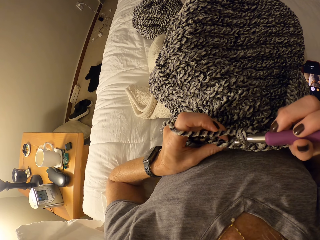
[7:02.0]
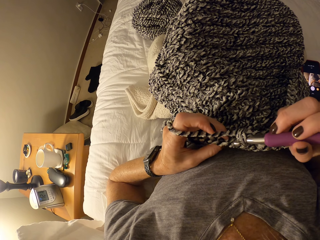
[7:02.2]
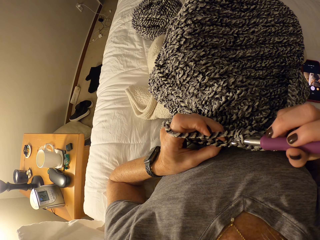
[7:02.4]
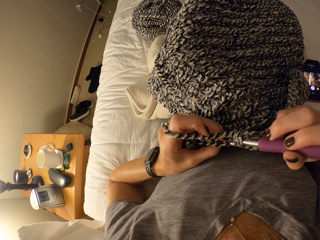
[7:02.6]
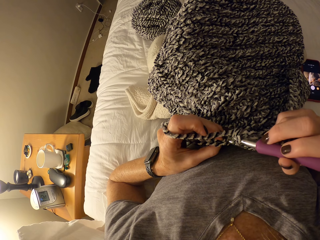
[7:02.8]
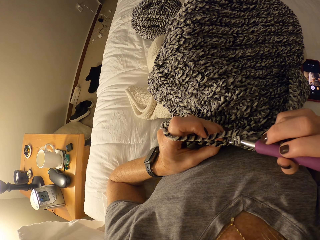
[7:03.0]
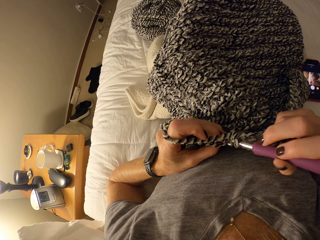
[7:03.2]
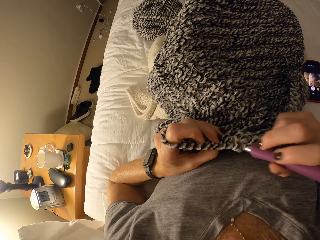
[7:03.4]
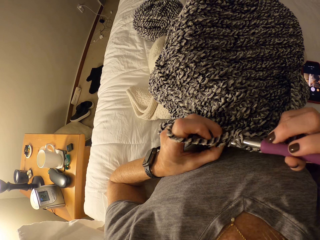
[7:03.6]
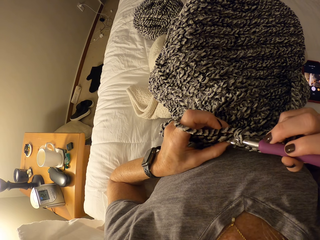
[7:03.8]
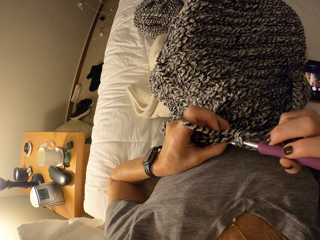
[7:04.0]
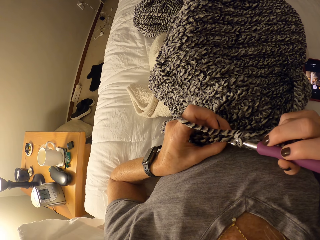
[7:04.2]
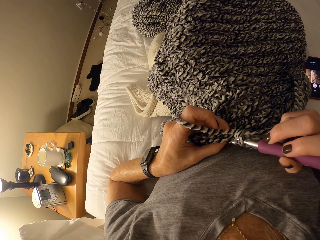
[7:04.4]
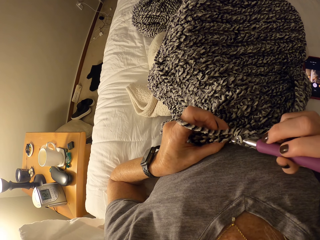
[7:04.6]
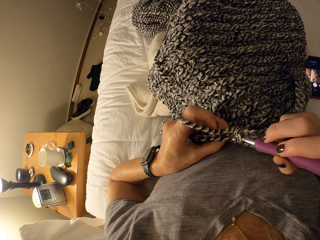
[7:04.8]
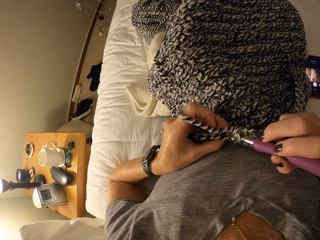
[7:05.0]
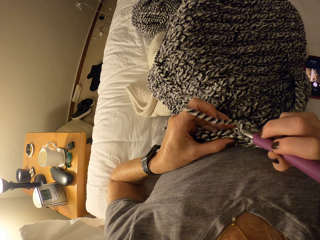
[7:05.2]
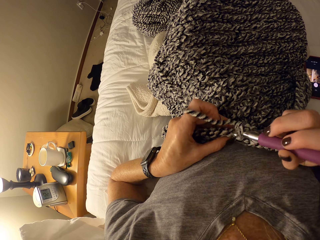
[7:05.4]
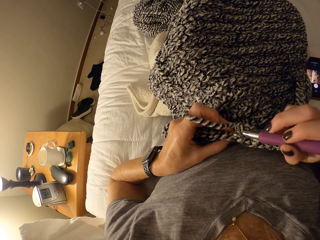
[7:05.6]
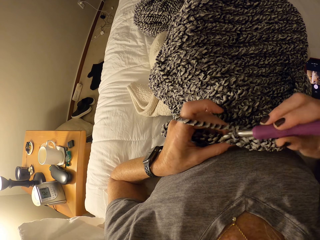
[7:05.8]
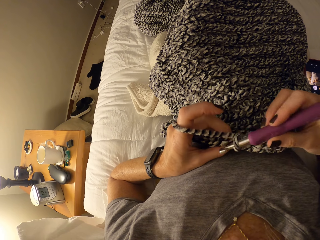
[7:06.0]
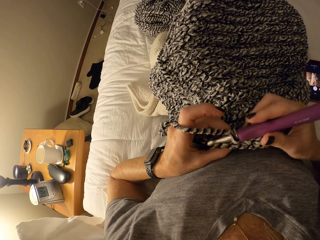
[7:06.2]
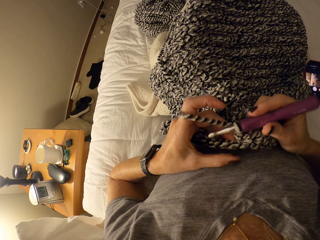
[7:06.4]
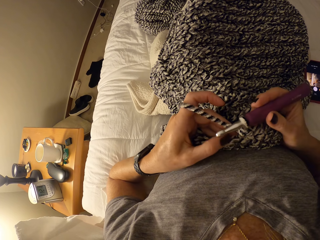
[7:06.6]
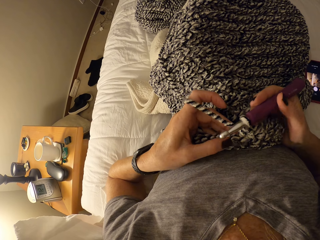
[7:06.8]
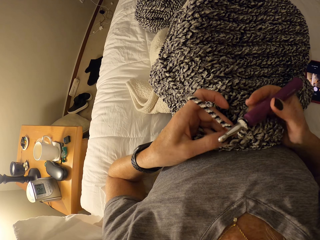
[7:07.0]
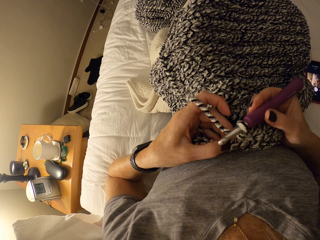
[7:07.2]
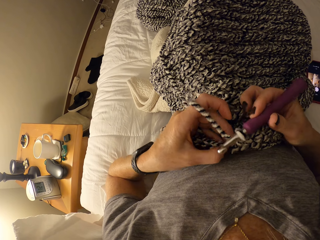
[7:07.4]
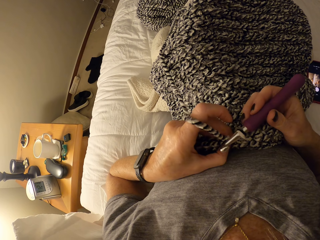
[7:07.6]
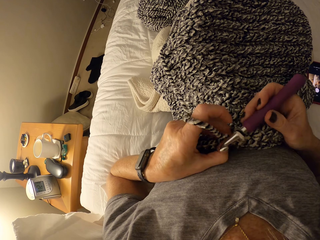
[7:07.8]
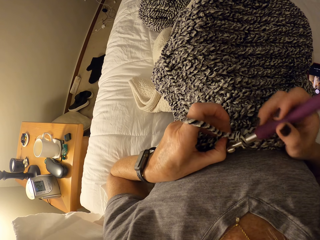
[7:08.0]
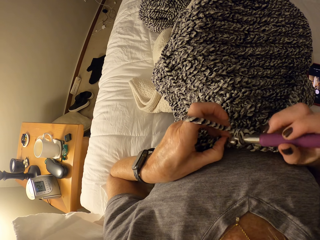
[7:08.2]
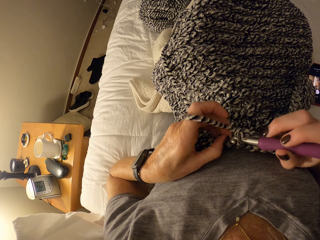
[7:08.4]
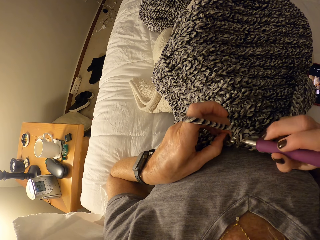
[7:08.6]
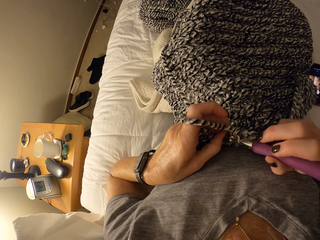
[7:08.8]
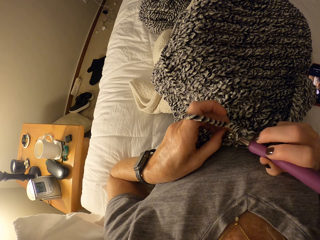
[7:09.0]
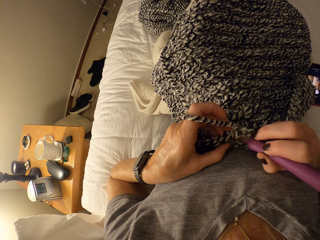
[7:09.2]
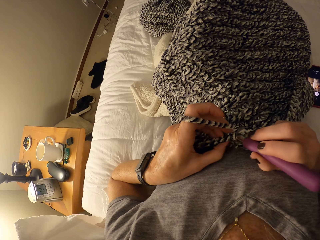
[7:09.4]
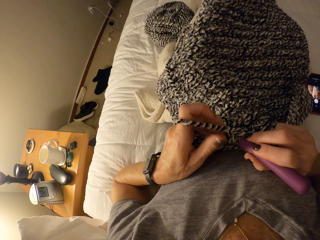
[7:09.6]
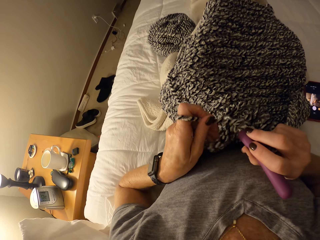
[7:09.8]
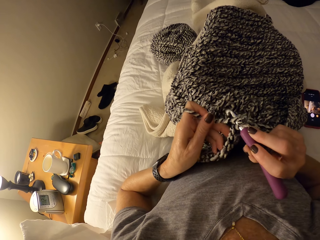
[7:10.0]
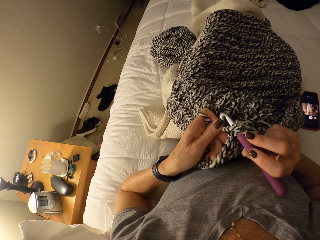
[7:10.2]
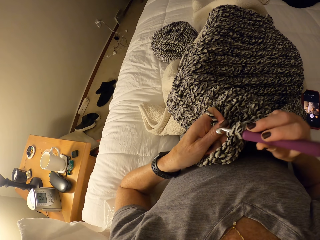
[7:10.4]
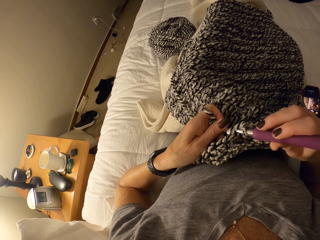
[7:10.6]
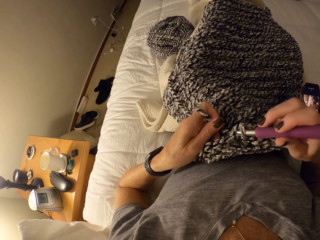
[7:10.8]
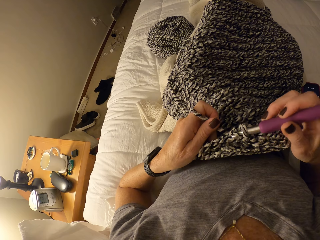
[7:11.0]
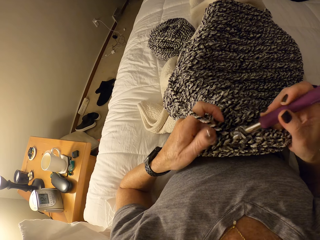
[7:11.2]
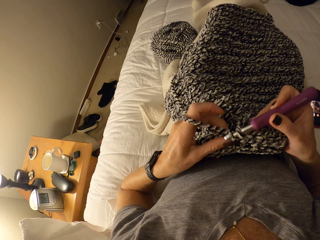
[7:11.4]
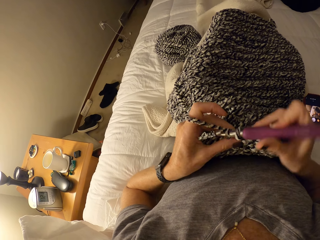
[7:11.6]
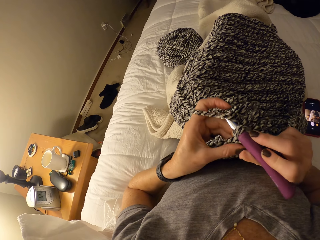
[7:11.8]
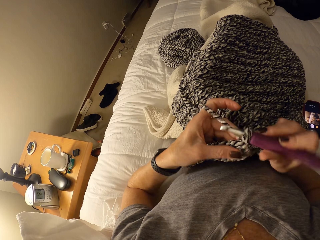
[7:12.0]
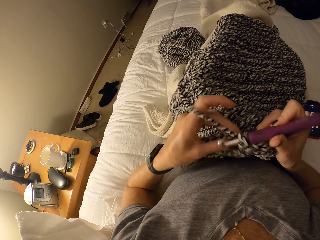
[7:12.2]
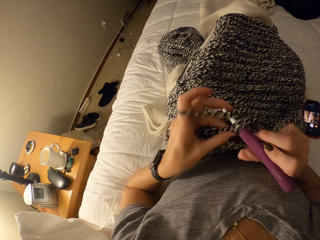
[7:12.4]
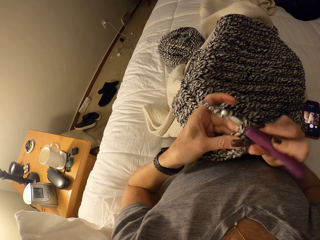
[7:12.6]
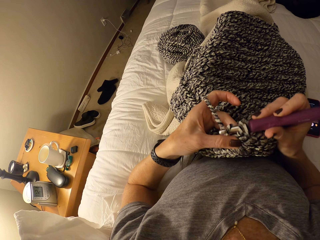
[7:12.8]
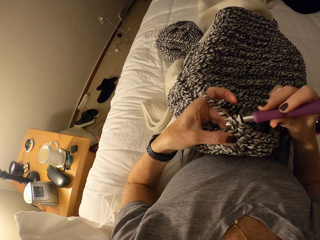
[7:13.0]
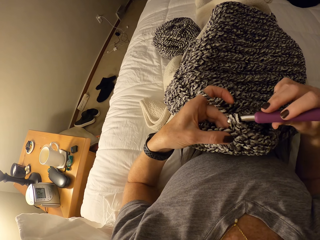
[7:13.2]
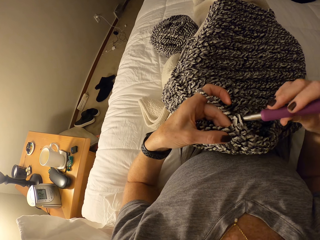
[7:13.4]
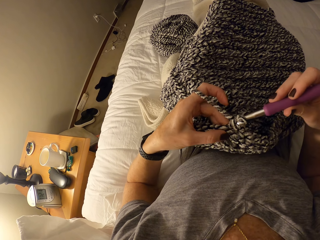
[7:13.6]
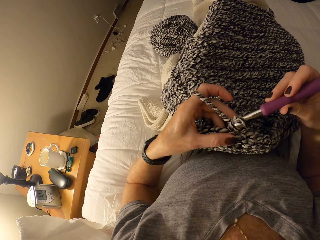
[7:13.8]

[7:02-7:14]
The camera wearer positions the loop with the left hand. They continue crocheting the cotton yarn with the crochet hook. They pass the hook through the loop. They align the yarn with the left hand.

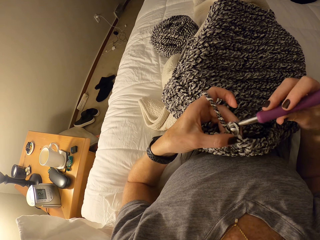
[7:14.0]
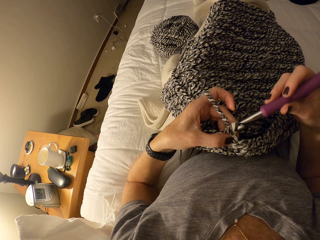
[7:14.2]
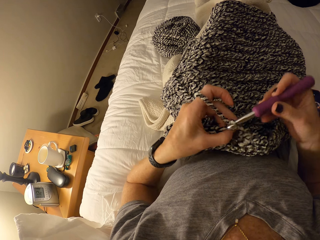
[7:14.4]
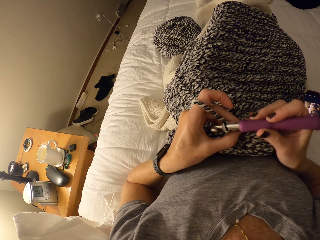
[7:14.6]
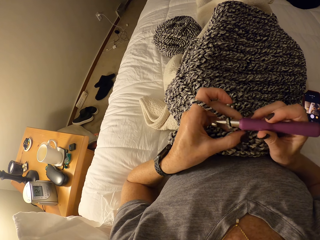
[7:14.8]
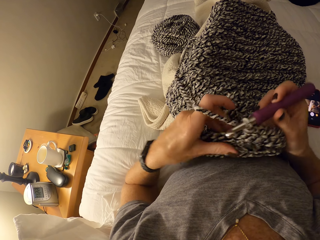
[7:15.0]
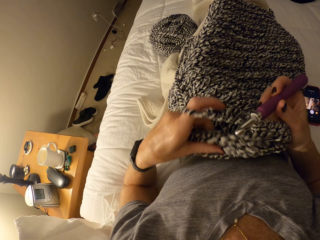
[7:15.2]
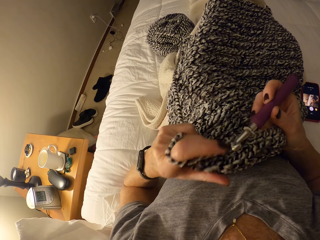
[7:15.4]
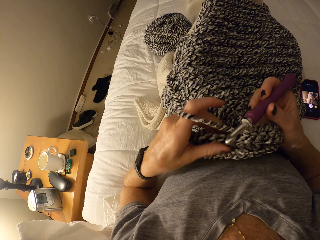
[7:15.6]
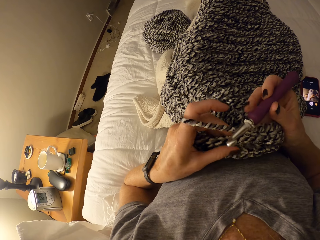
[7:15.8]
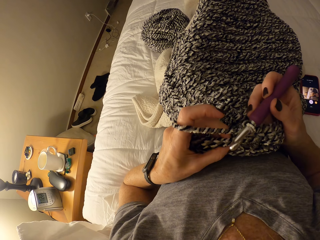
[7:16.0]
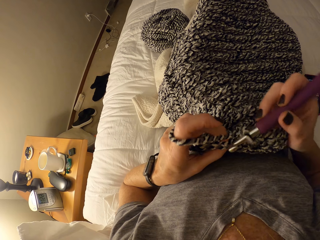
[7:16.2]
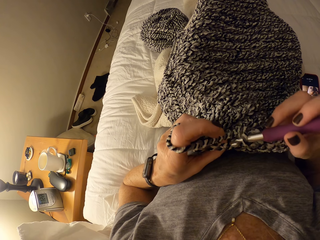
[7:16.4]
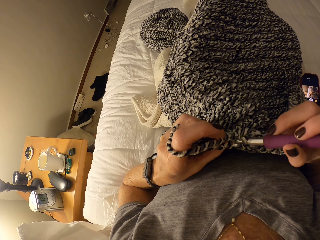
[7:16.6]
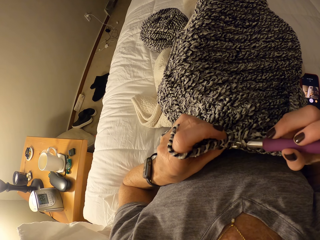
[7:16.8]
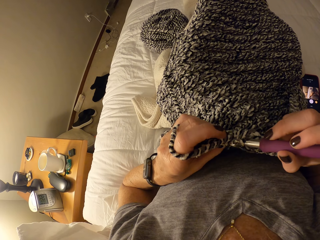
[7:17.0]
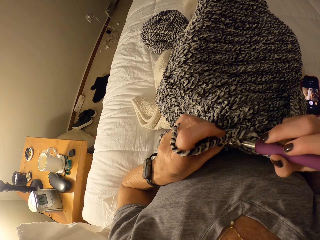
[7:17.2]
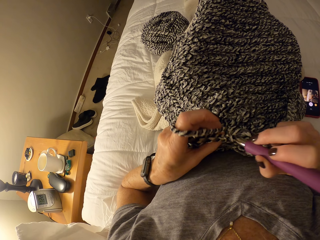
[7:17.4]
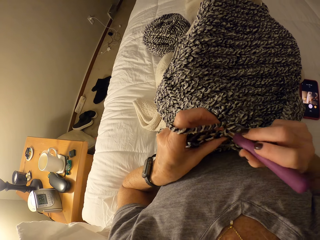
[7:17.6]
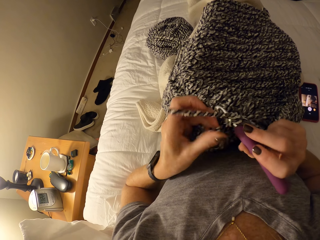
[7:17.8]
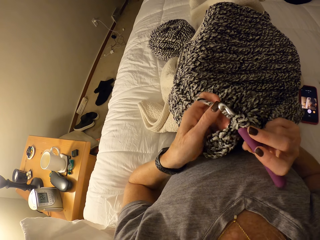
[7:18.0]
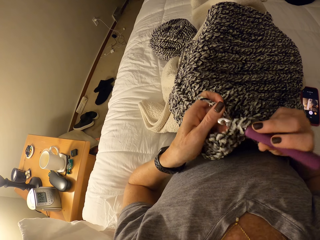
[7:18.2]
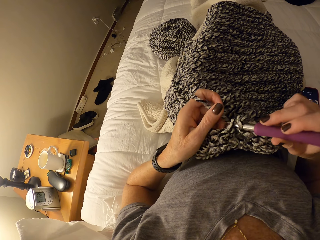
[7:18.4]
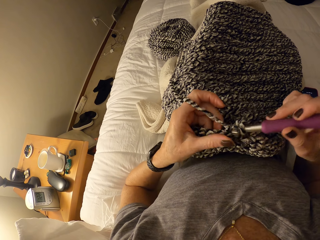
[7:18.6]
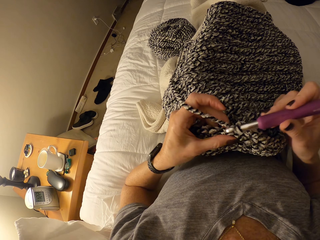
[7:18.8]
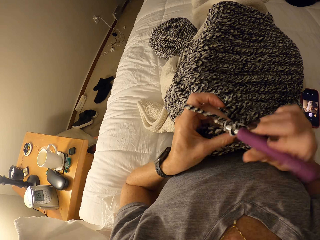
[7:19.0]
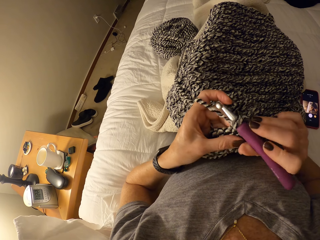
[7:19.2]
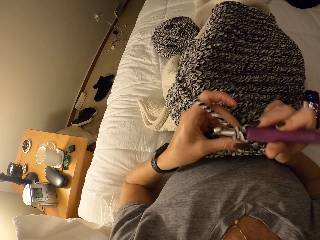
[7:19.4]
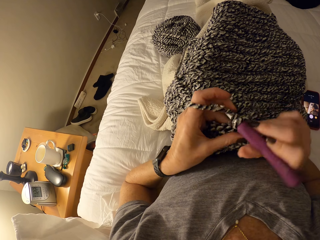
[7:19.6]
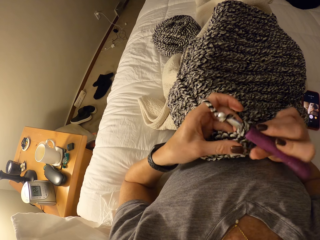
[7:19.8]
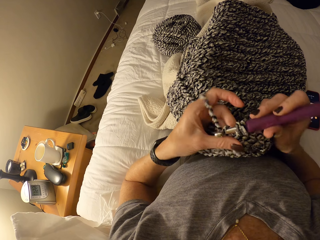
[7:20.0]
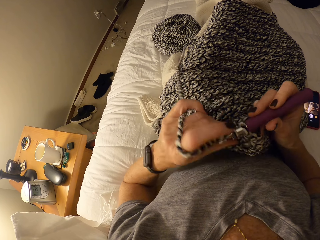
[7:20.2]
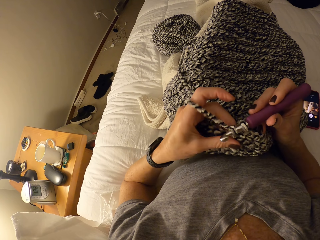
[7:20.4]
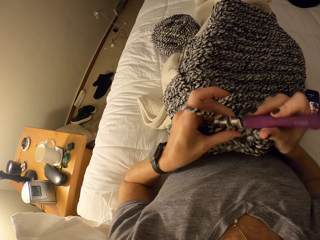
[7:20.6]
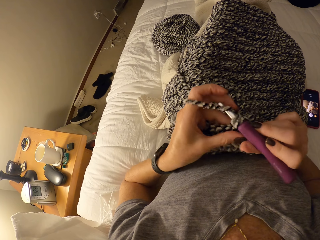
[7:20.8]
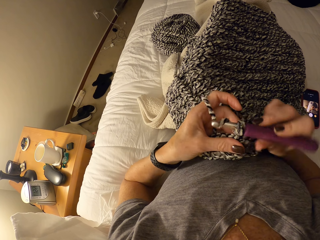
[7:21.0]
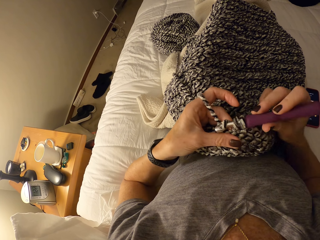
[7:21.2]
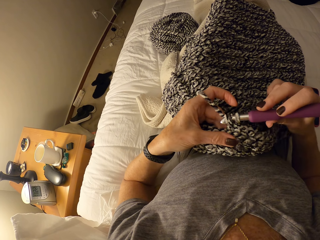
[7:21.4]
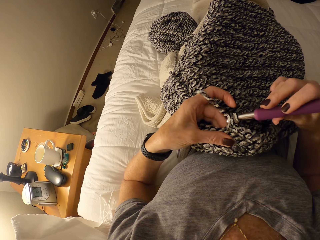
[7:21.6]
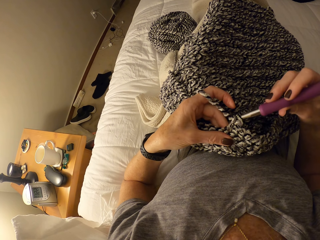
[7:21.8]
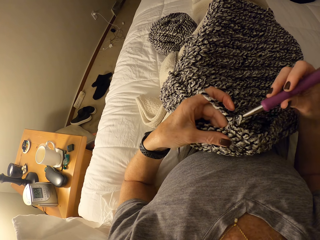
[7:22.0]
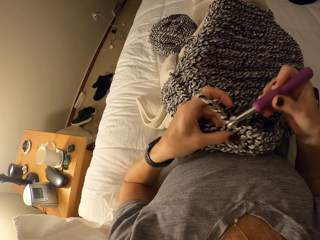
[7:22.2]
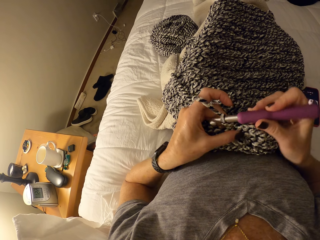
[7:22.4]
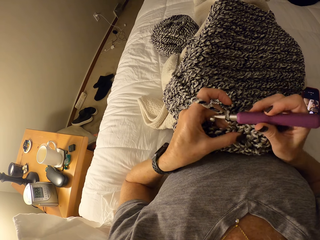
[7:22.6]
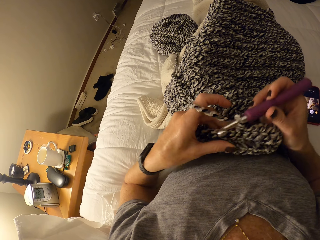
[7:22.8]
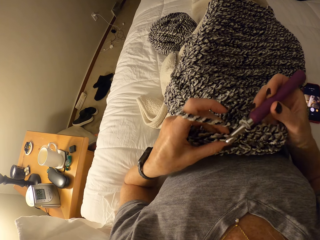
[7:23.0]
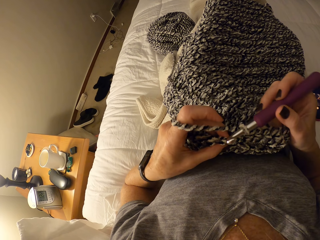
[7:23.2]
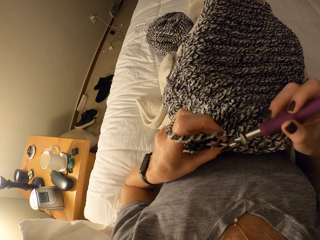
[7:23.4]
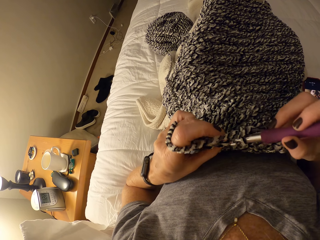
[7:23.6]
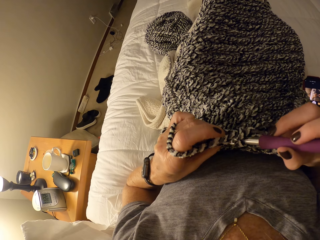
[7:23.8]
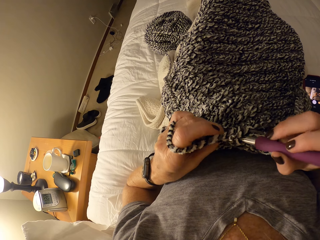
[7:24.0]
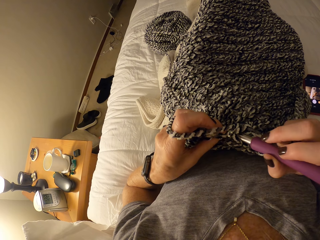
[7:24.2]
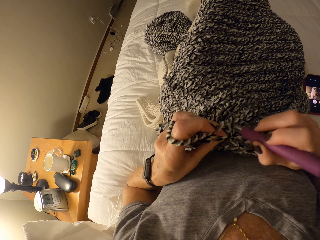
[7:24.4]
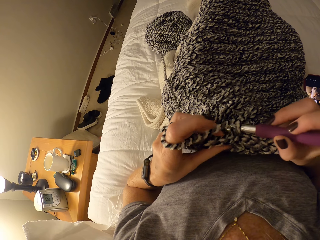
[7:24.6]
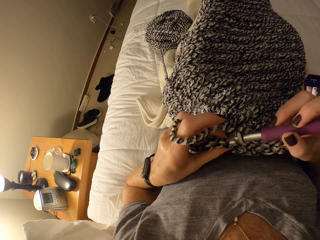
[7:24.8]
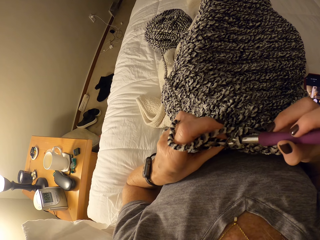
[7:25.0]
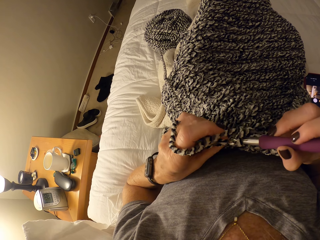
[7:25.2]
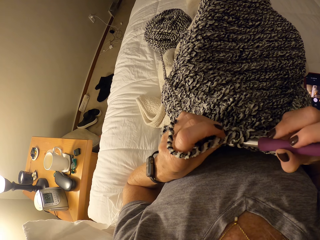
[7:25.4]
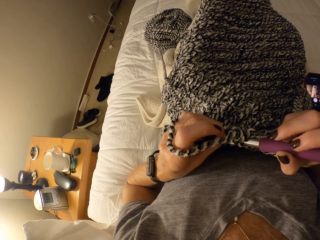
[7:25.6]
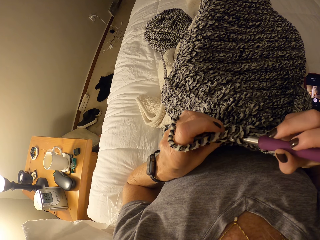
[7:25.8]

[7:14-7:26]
The camera wearer adjusts the fabric. They crochet using the crochet hook. They align the yarn with the left hand and crochet using the crochet hook.
